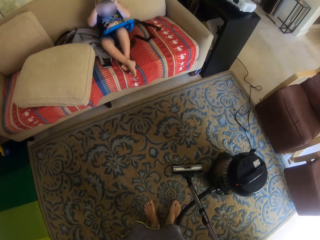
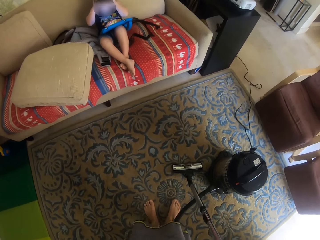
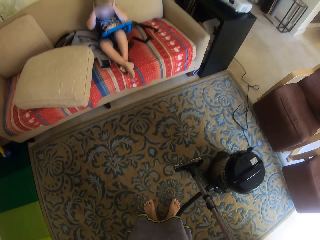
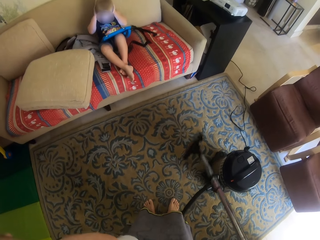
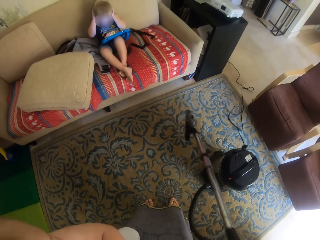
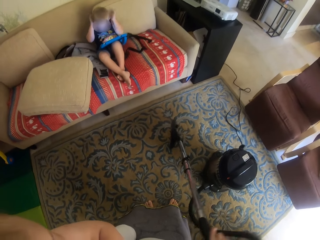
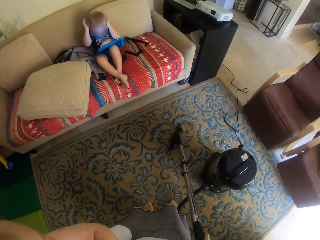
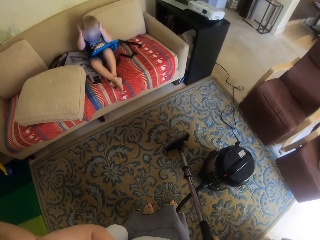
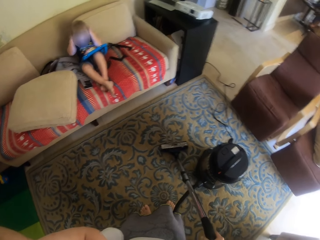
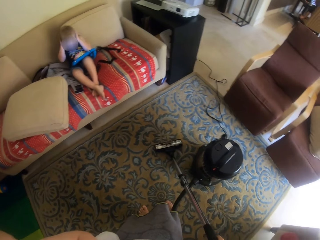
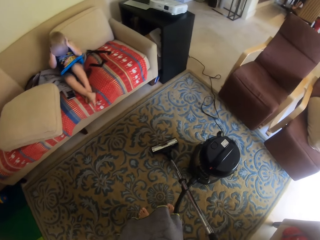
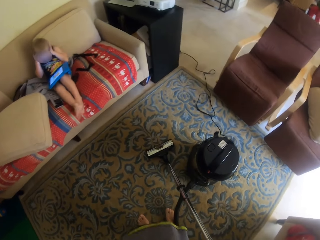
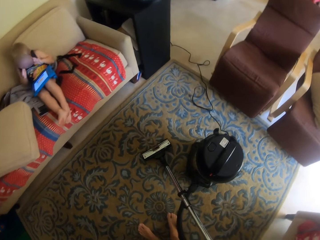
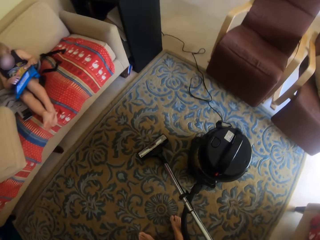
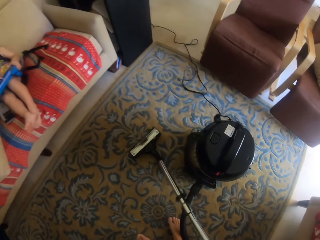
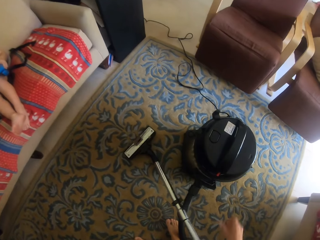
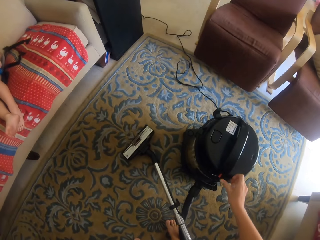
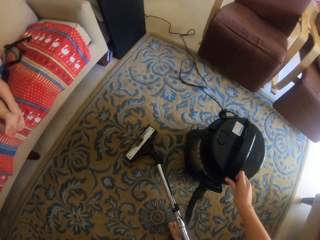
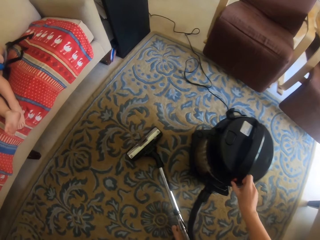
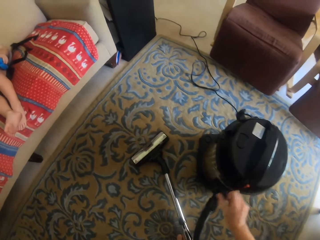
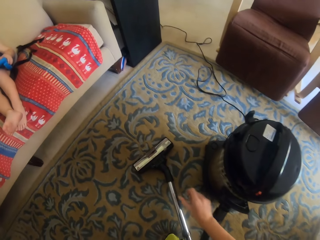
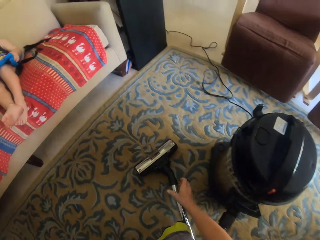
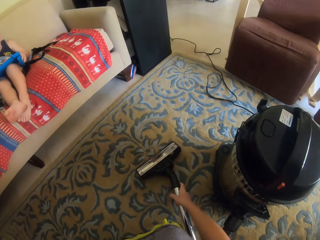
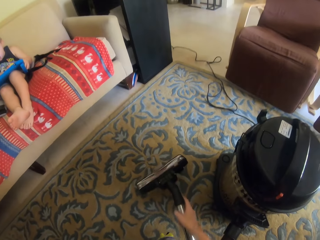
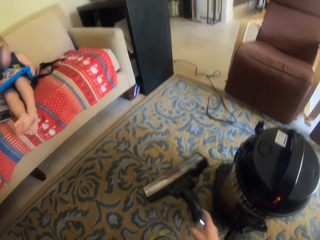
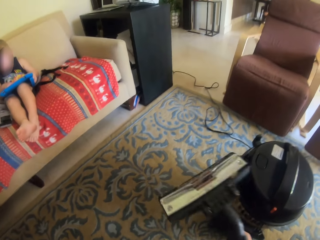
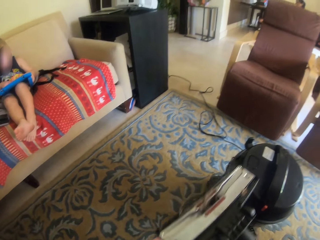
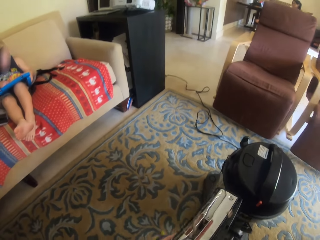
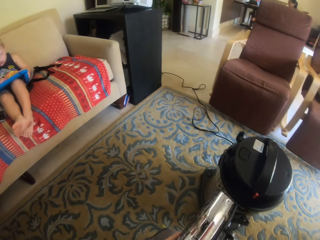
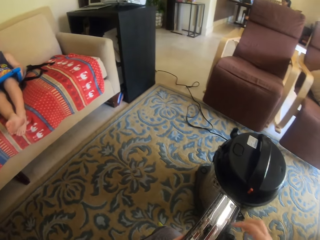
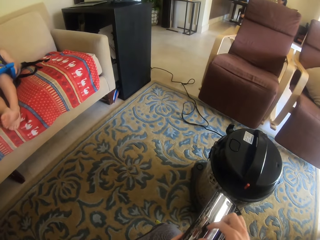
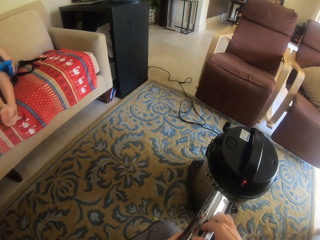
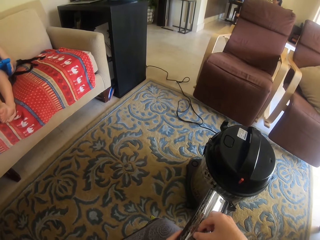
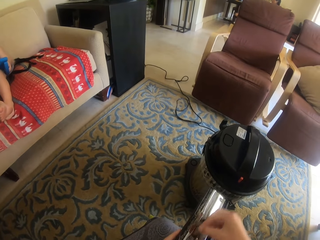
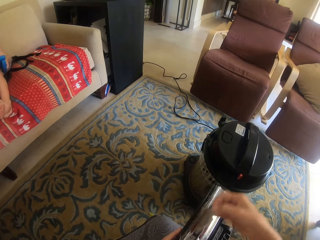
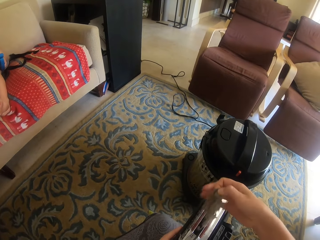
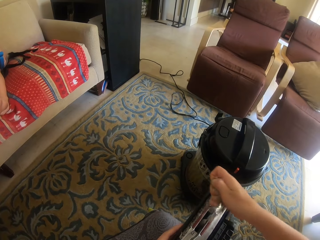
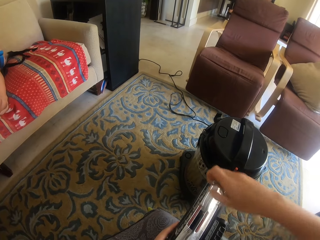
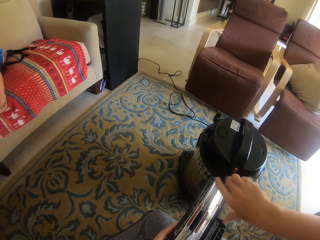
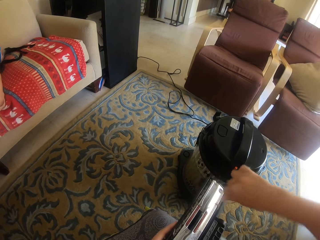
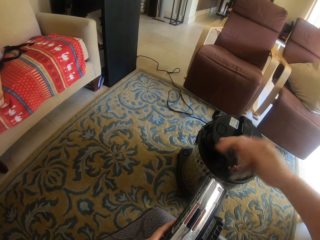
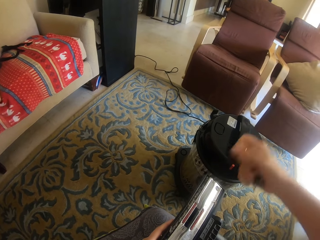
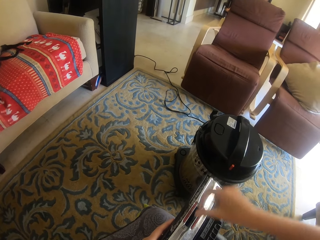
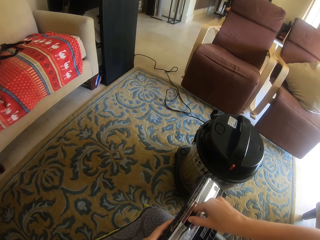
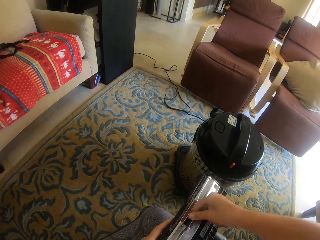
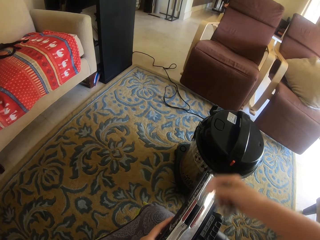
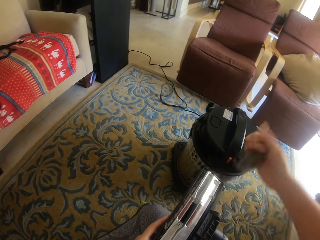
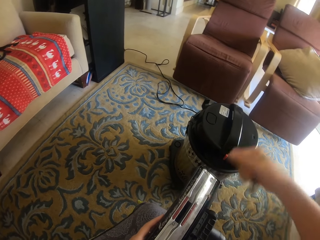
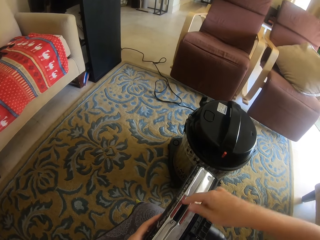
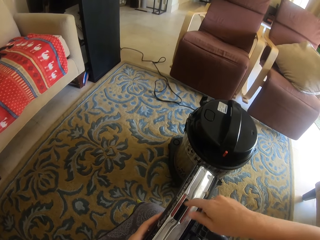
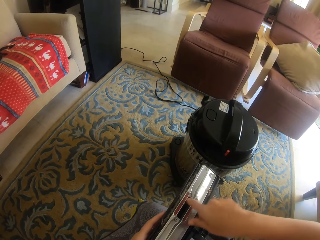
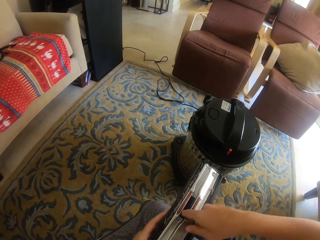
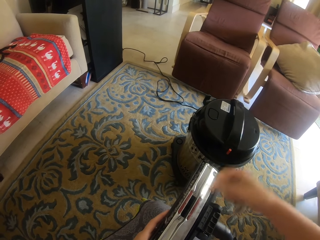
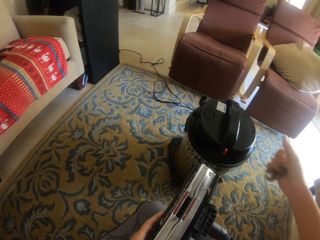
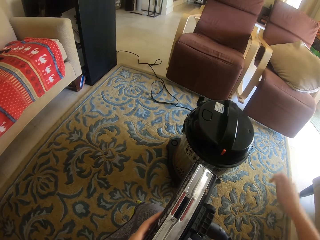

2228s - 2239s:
The camera wearer cleans using the vacuum cleaner. They tap the vacuum cleaner on the floor. They switch off the vacuum cleaner. They lift the head of the vacuum and hold the vacuum cleaner. They pull something. They remove dirt from the vacuum cleaner.

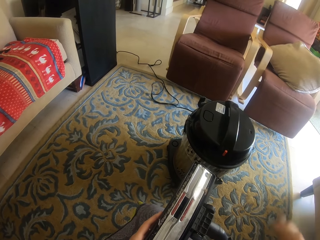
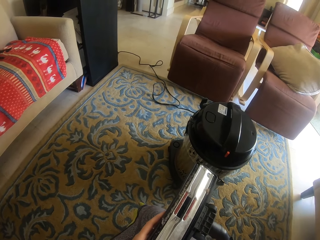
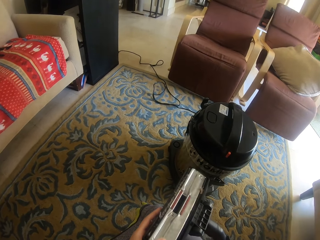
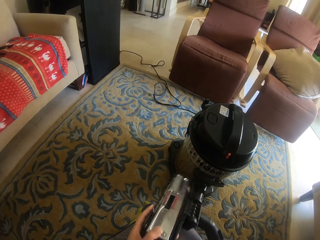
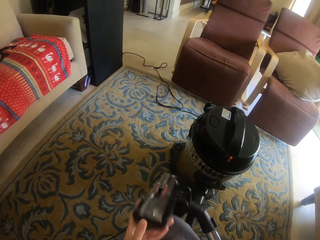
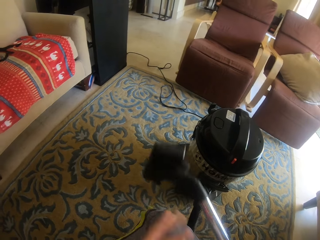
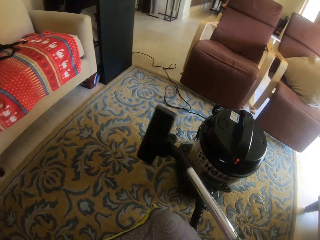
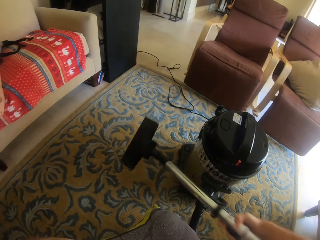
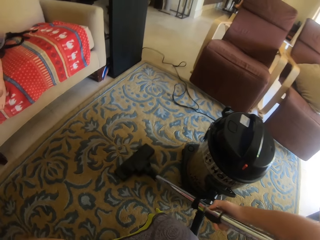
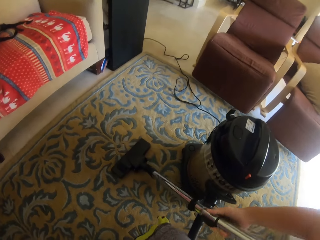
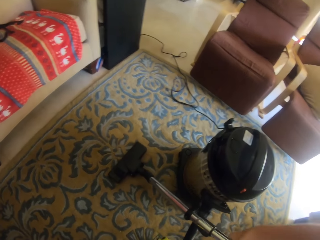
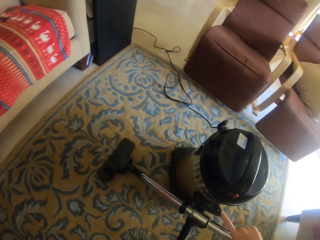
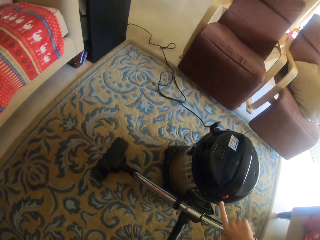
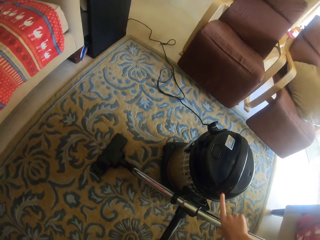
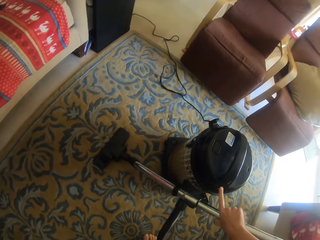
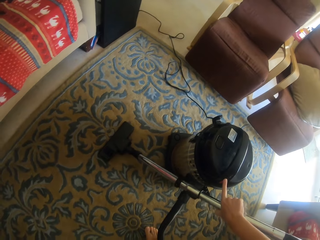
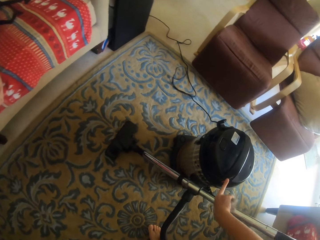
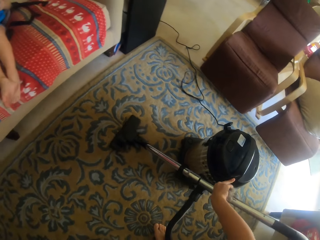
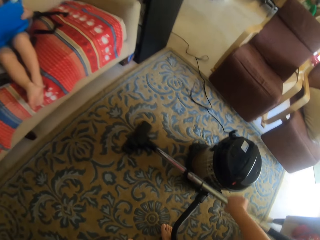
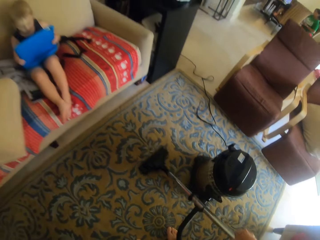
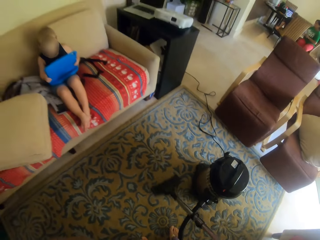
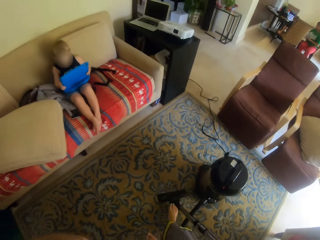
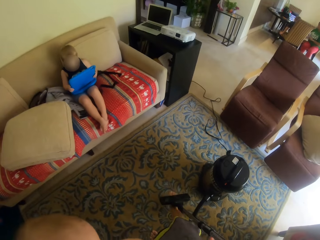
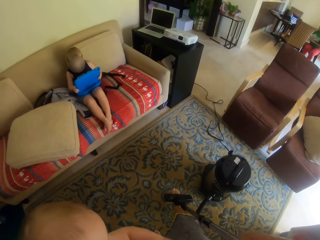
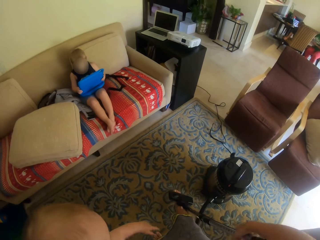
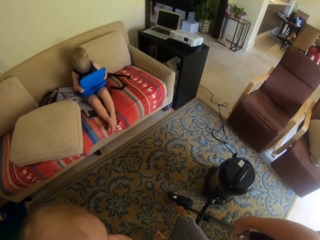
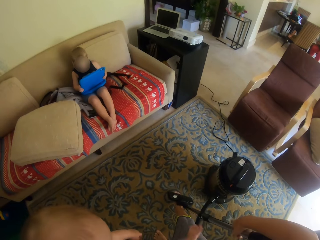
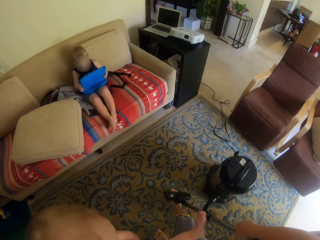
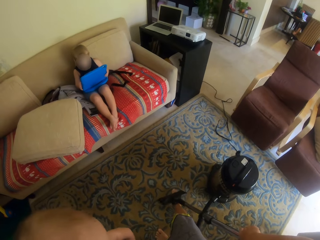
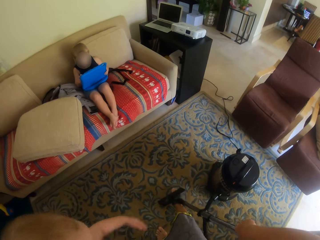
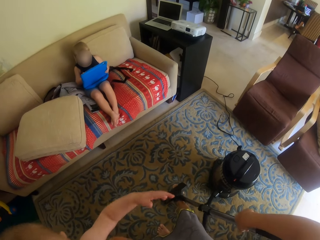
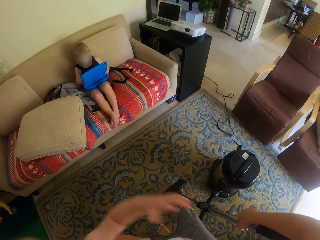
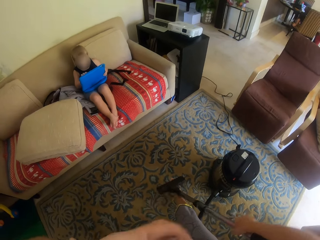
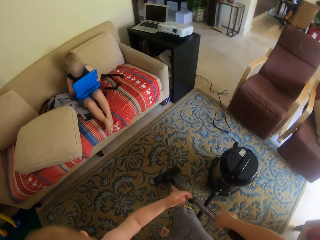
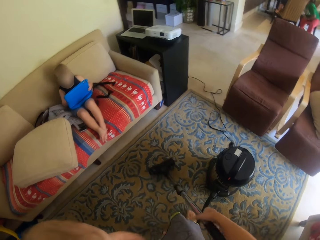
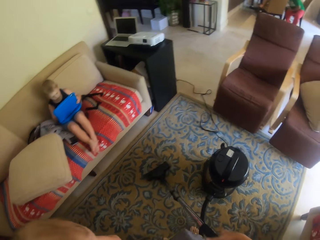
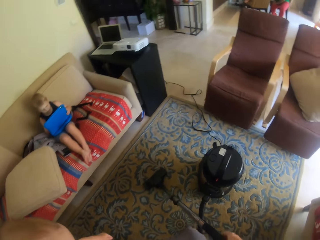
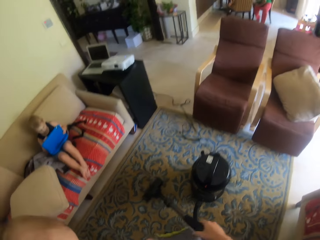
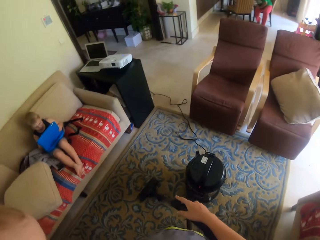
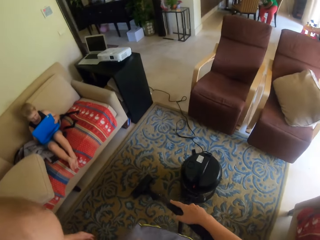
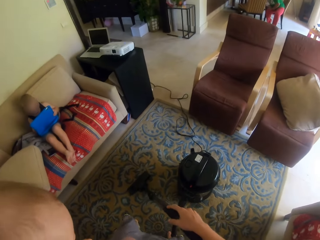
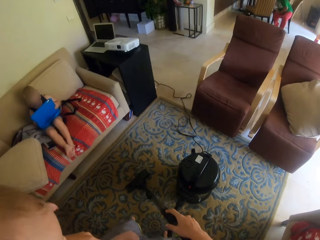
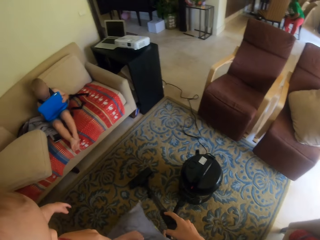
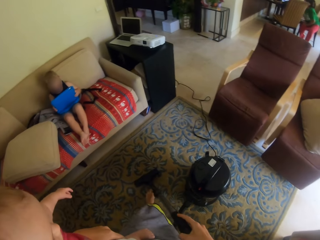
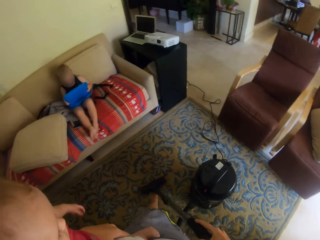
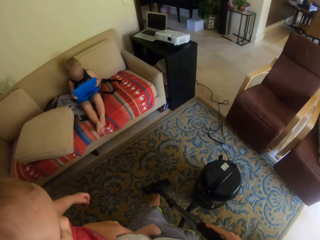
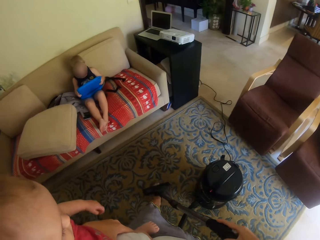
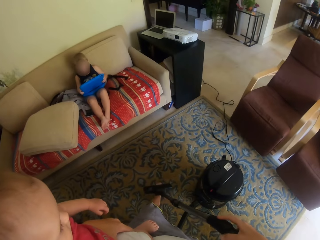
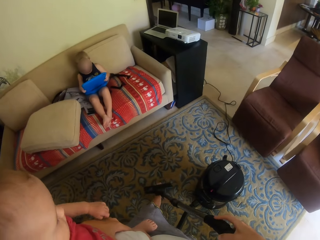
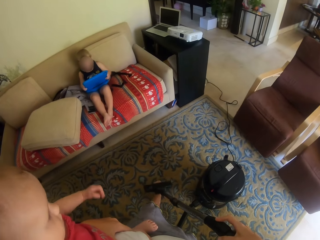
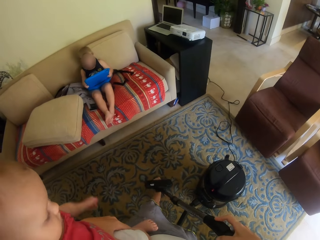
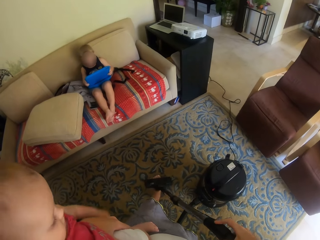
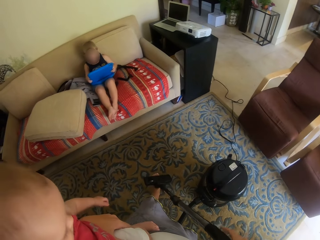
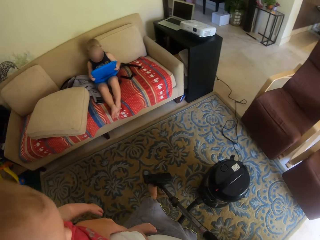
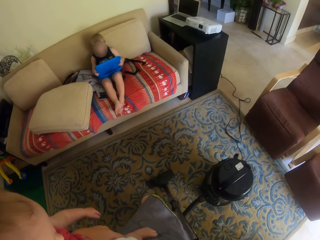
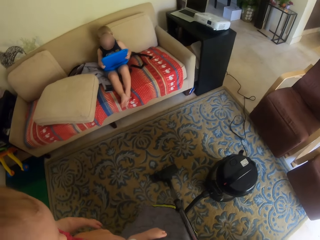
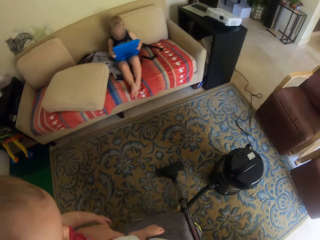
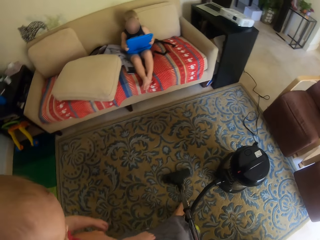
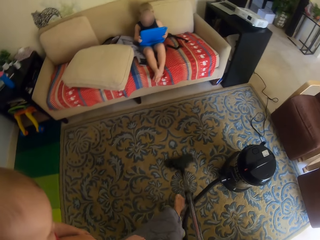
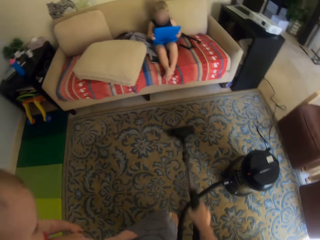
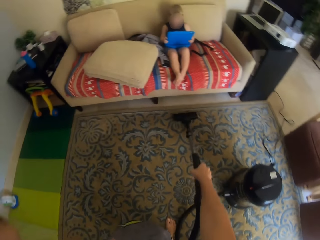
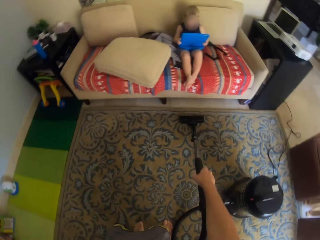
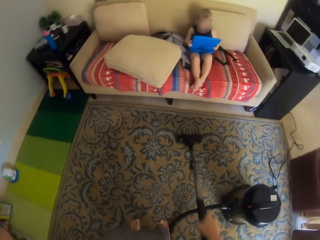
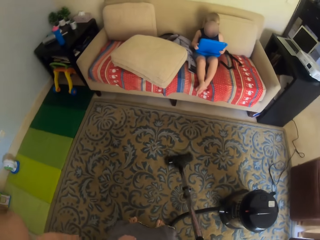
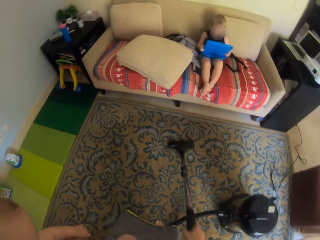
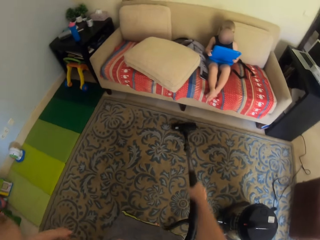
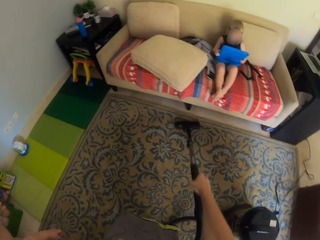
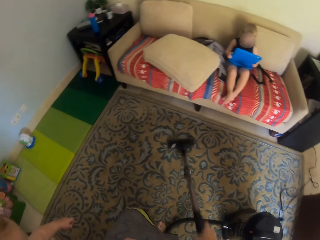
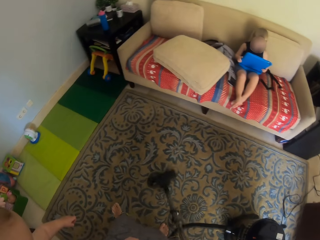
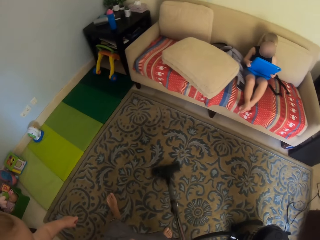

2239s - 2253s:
The camera wearer puts down the vacuum cleaner. She switches on the vacuum cleaner. She cleans using the vacuum cleaner. She puts the vacuum cleaner on her leg. She cleans the floor using the vacuum cleaner.
